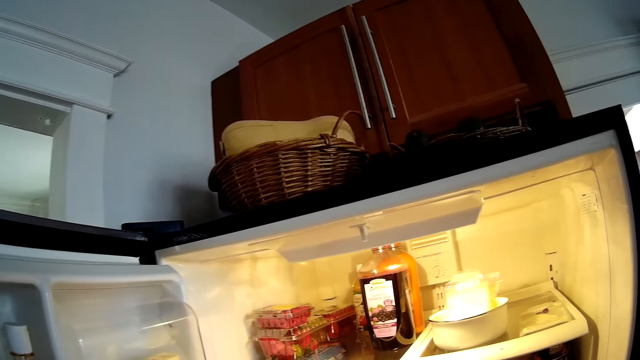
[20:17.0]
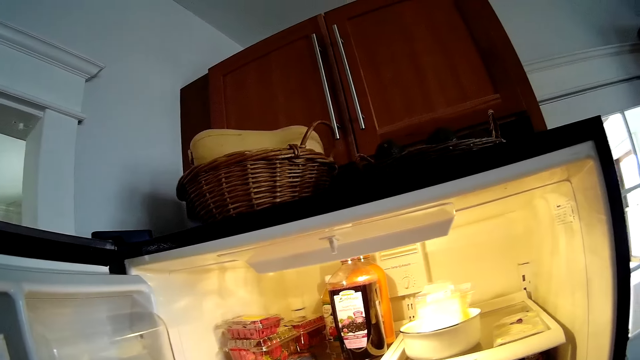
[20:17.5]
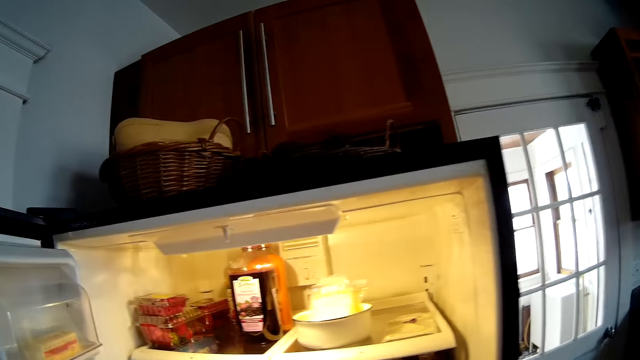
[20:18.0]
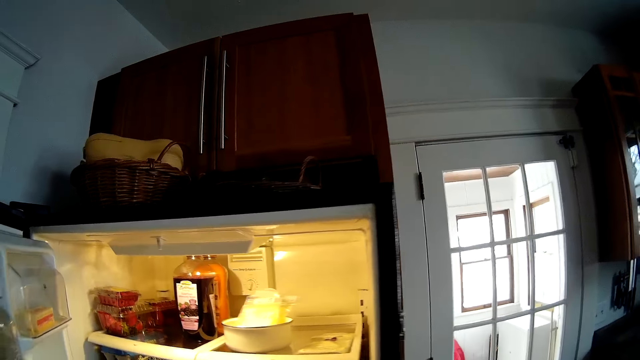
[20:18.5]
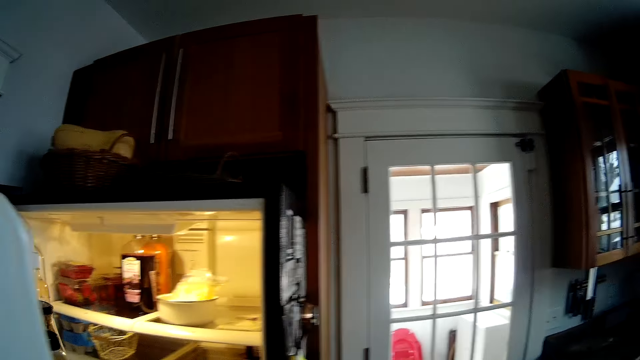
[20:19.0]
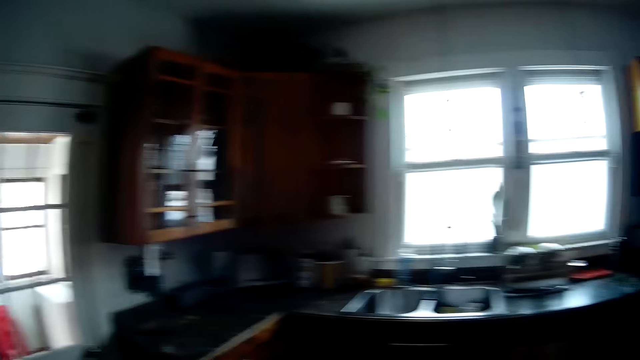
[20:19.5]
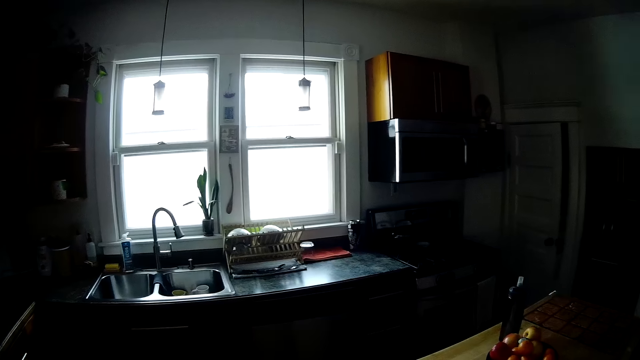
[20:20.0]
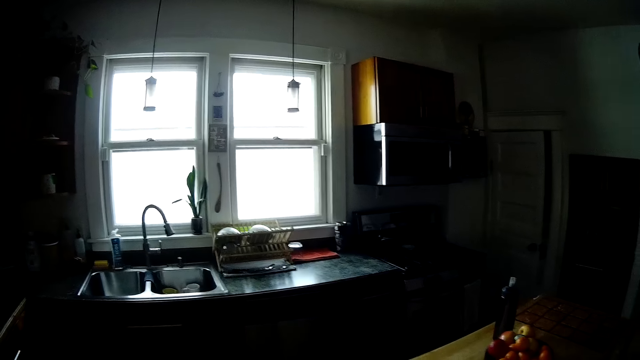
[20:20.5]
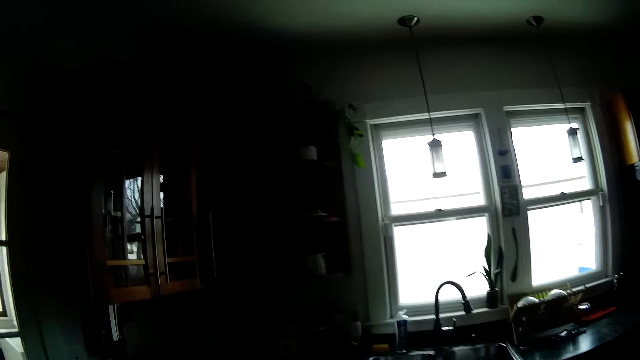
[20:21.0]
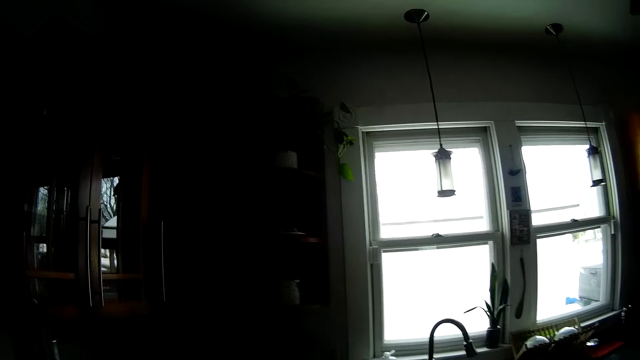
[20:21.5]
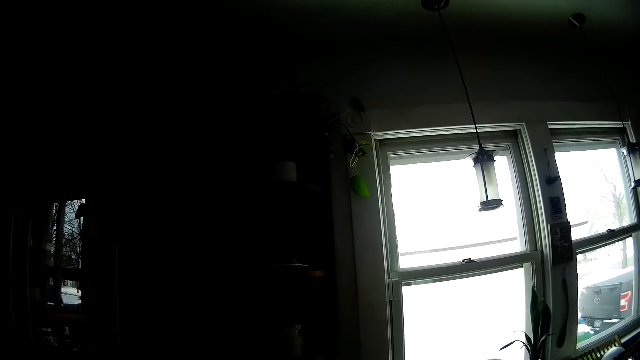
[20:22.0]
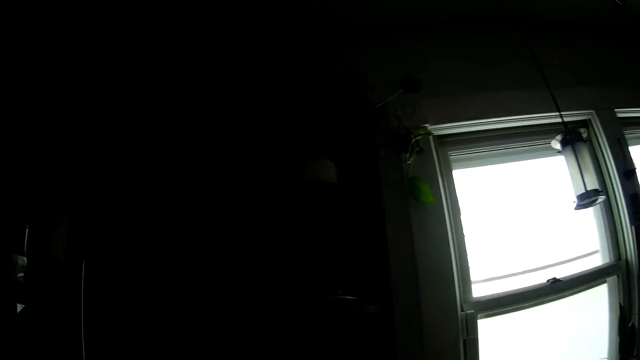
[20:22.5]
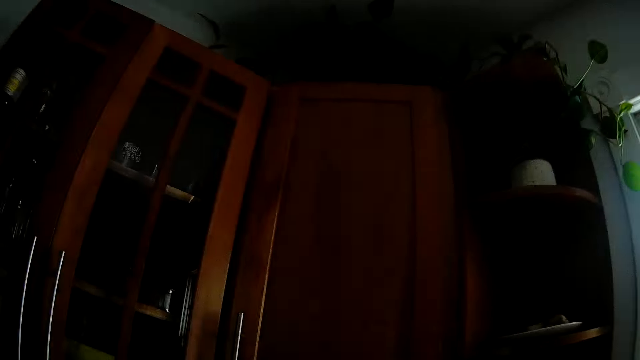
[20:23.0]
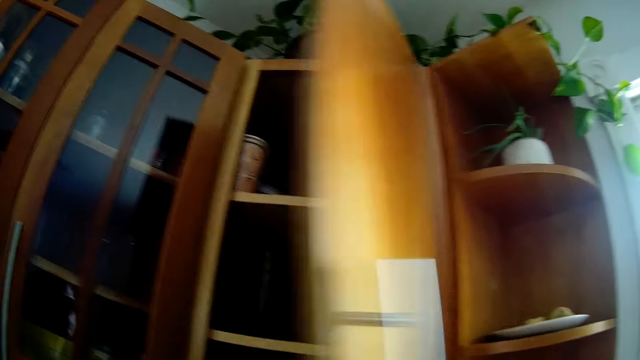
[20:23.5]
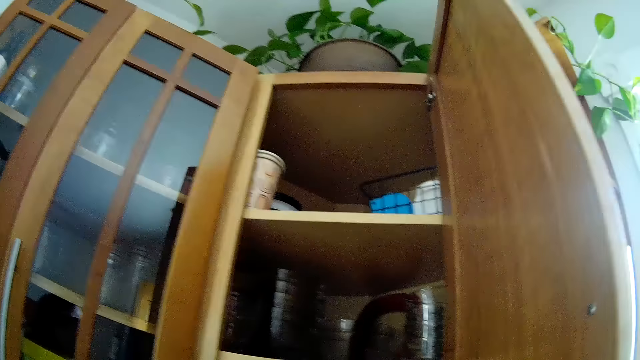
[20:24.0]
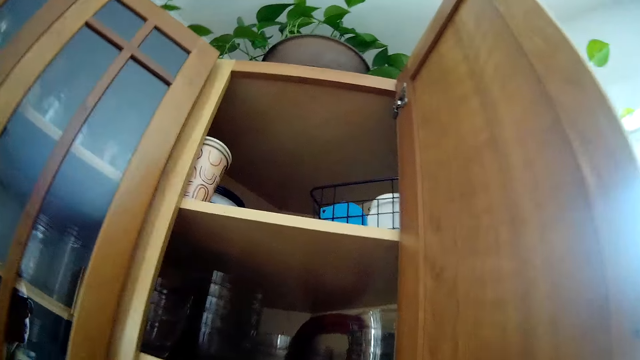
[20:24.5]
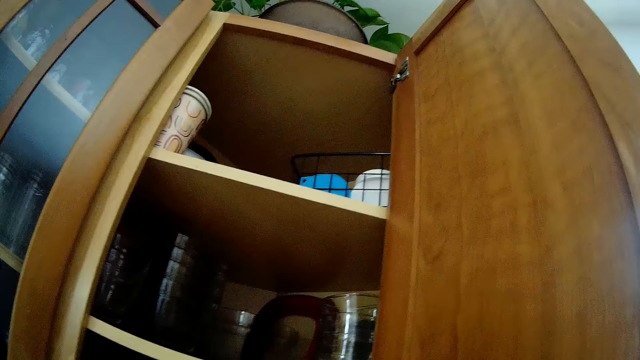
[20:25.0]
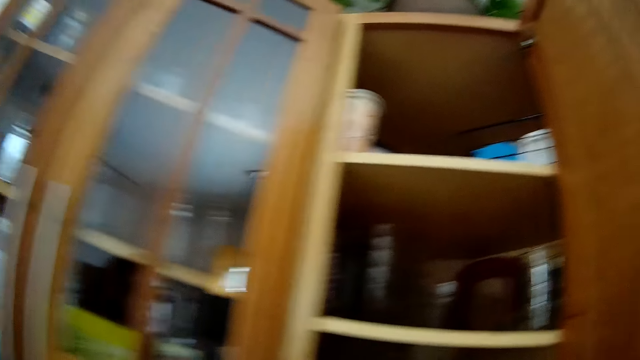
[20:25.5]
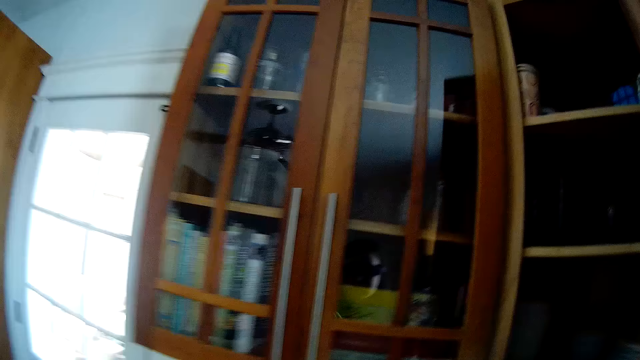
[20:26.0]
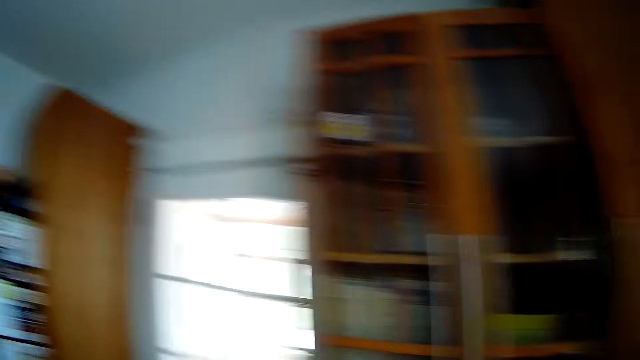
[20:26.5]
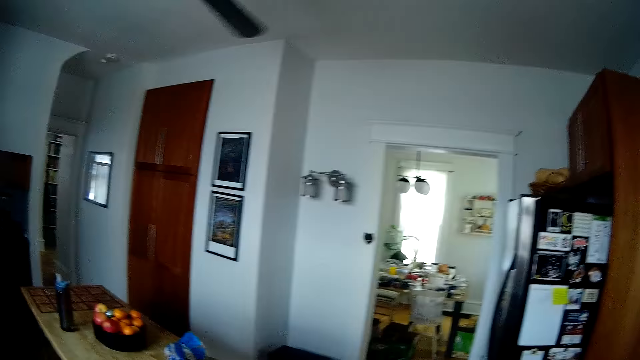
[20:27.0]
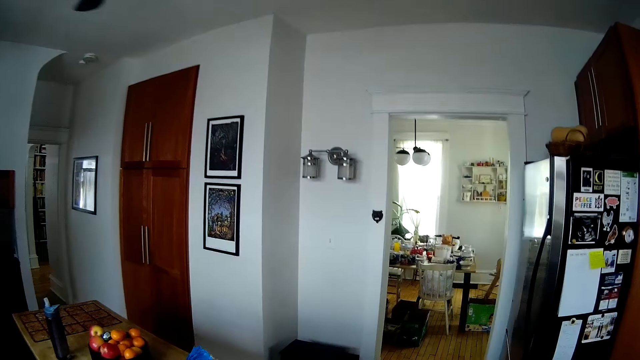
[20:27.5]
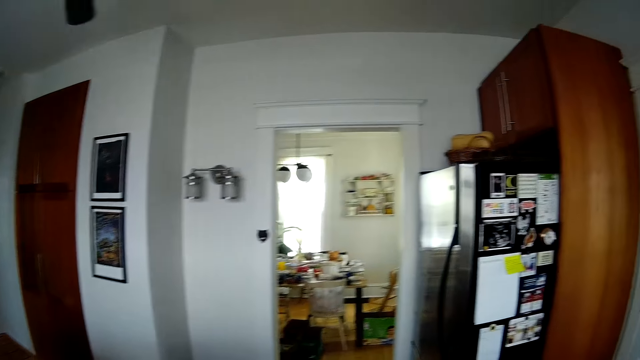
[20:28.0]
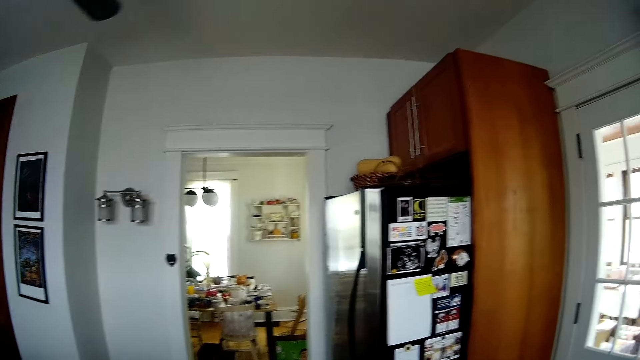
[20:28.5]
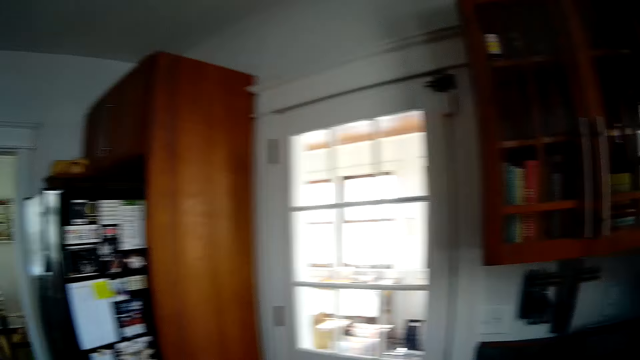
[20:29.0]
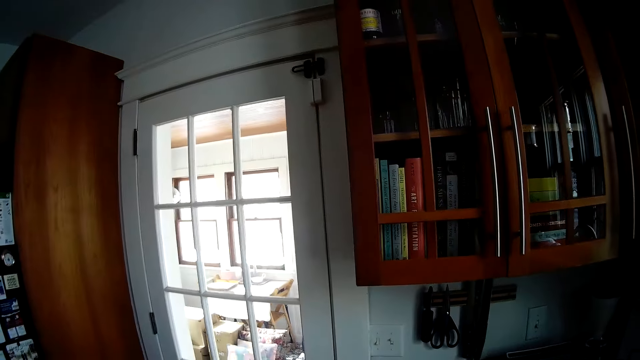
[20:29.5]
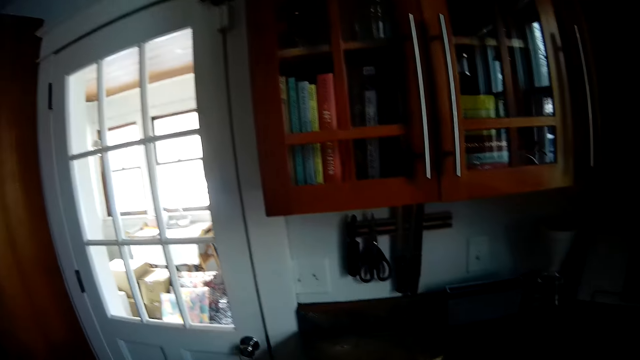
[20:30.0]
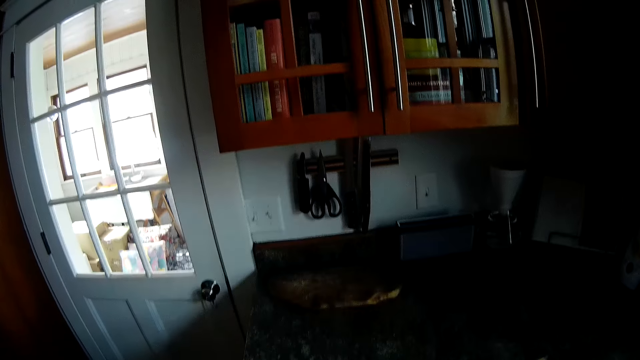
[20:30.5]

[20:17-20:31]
The camera wearer closes the fridge with her left hand. She opens the refrigerator. She walks around the room. She opens a cabinet with her right hand. She opens the cabinet again. She closes the cabinet.

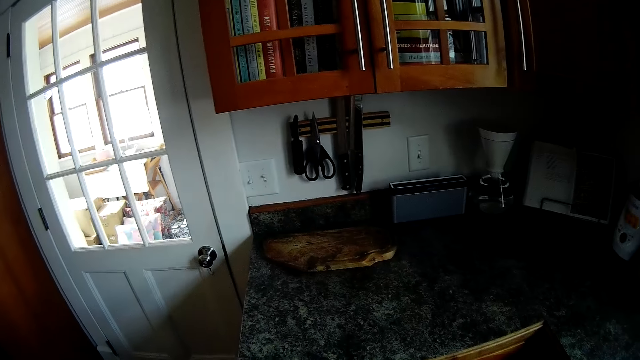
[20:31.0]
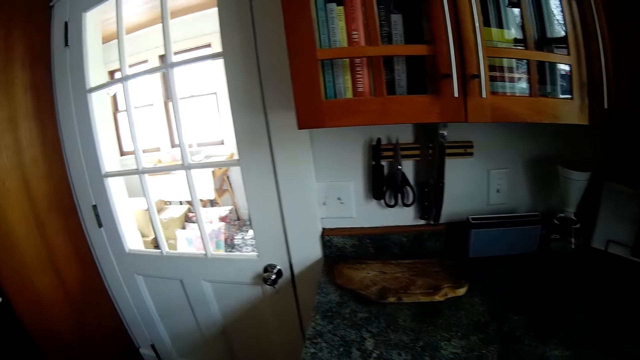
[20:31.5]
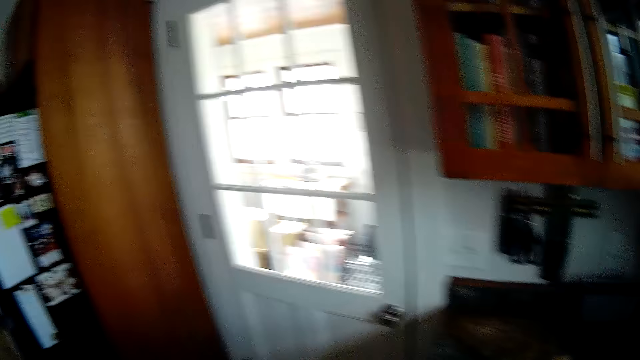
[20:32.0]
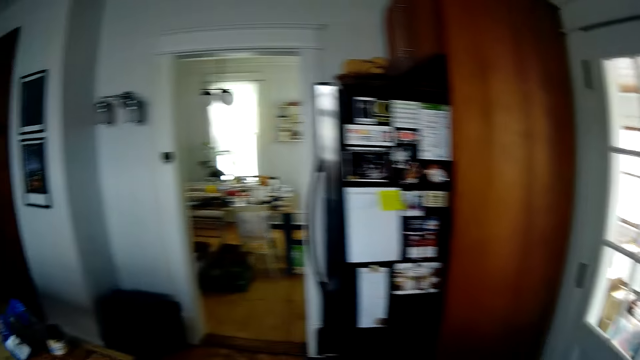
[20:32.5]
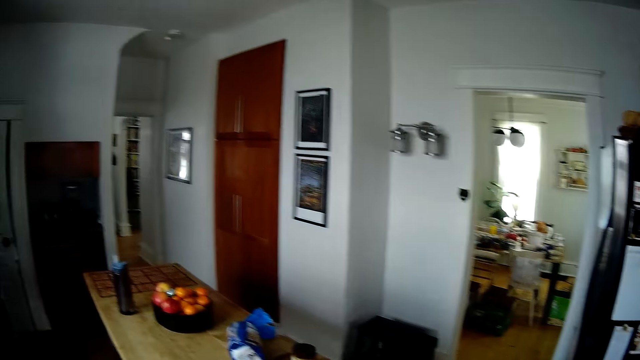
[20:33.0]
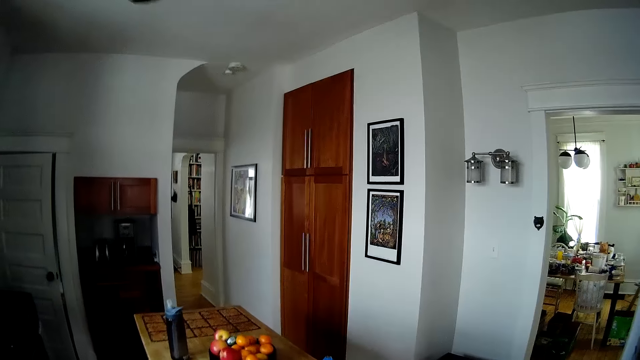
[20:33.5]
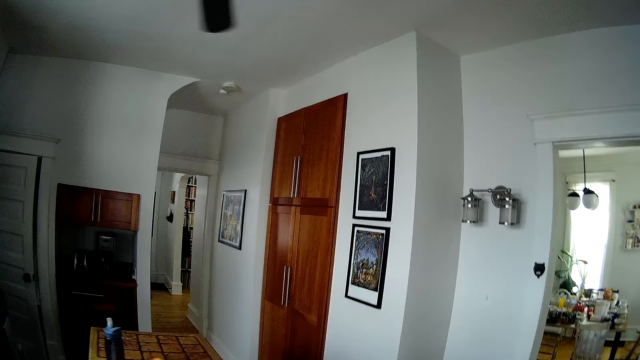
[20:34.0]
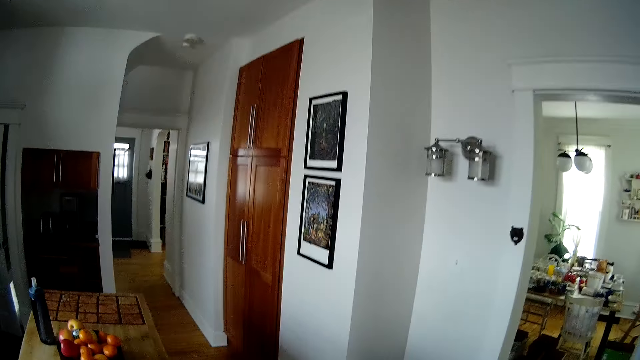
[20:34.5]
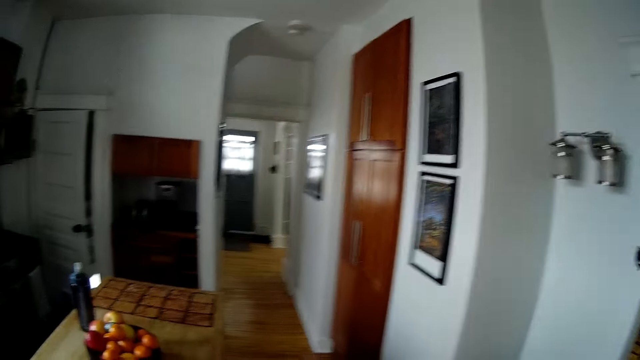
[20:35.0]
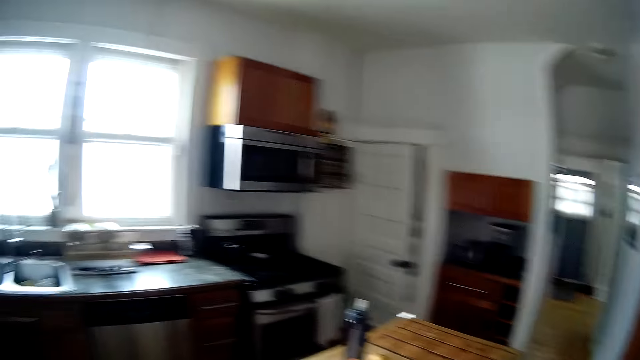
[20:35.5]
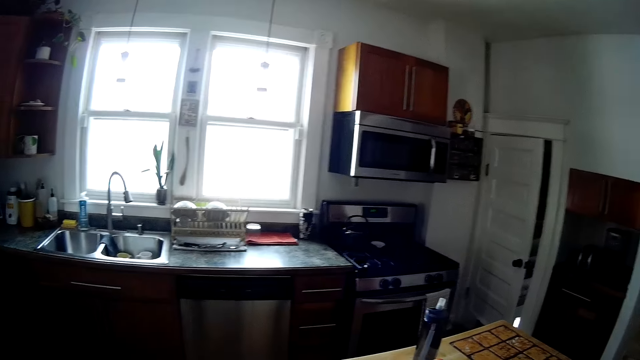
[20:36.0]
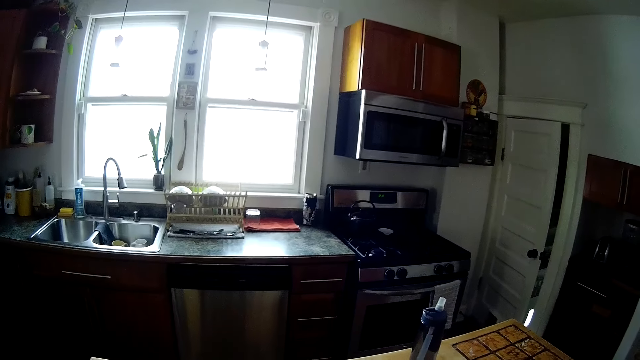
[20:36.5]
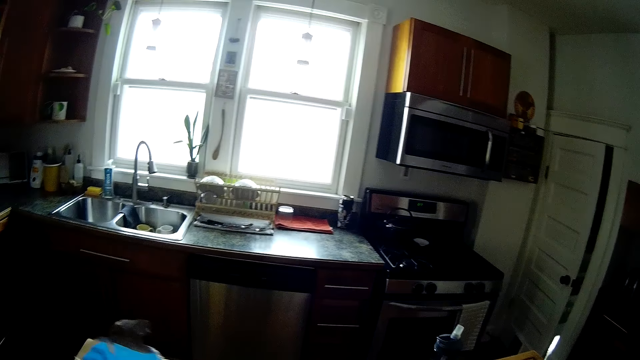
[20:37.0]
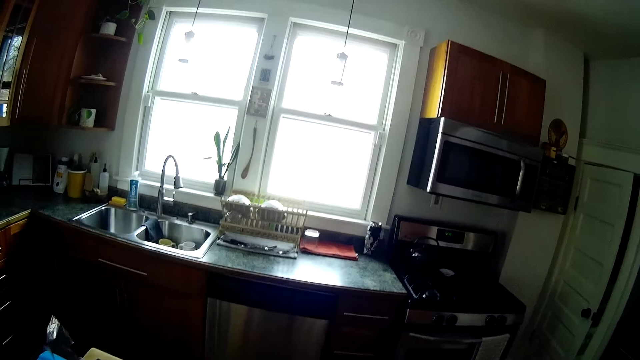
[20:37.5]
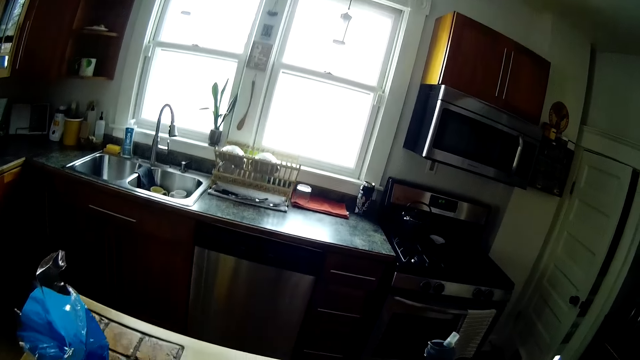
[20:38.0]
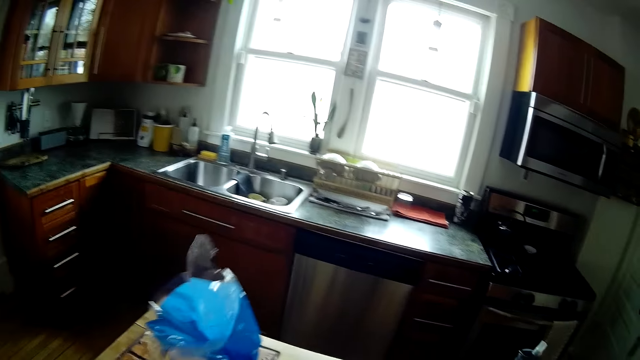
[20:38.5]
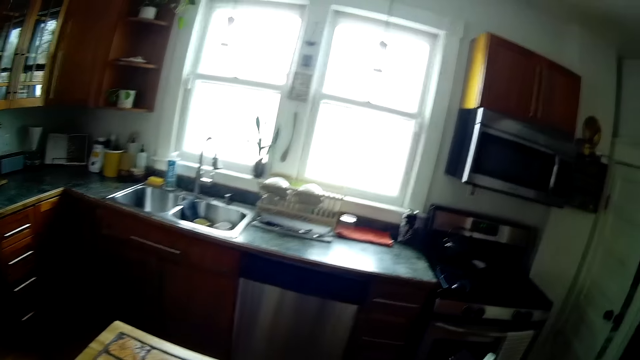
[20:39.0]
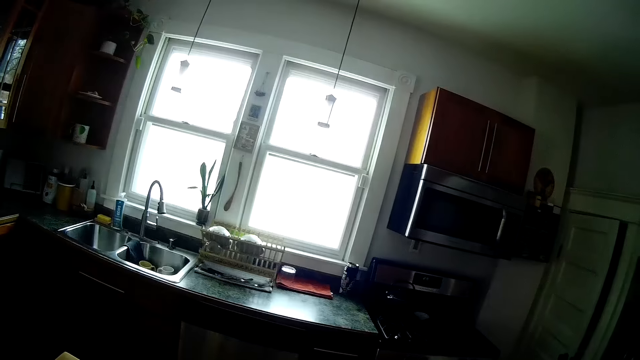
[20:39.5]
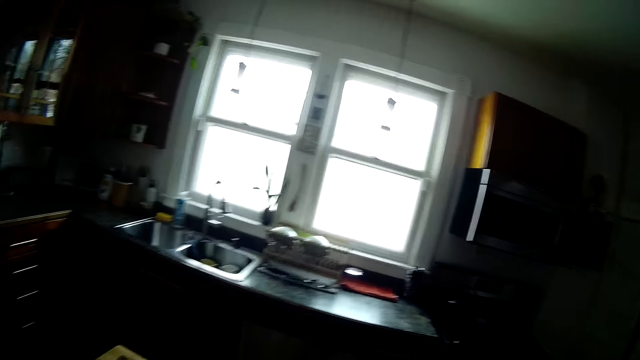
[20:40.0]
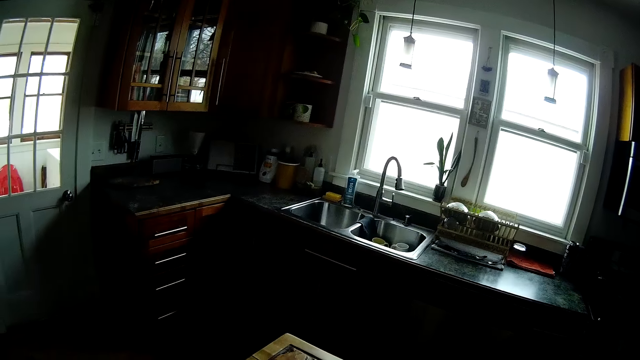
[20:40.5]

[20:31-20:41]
The camera wearer walks around the room. She lifts the pack of macaroni with her left hand. She holds the bread.
